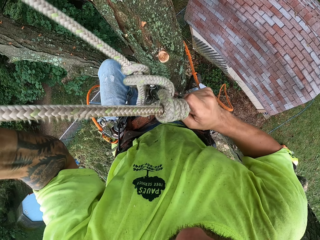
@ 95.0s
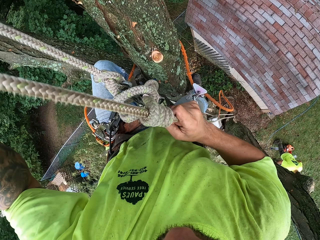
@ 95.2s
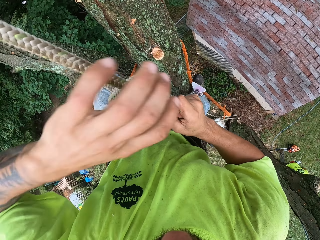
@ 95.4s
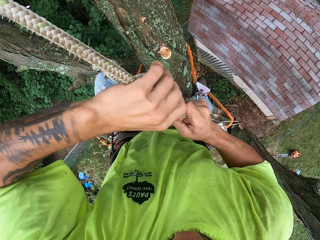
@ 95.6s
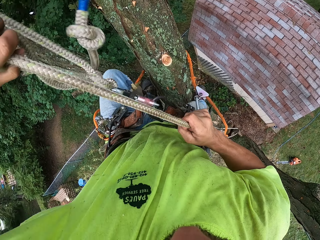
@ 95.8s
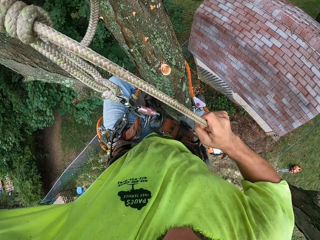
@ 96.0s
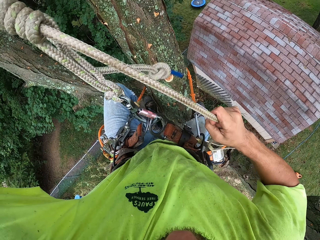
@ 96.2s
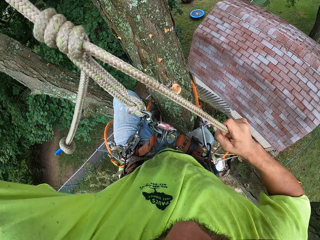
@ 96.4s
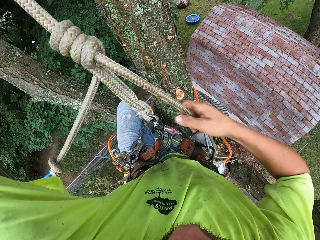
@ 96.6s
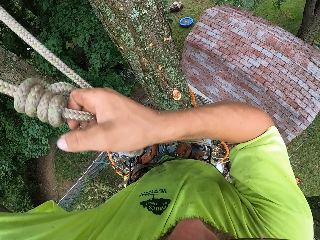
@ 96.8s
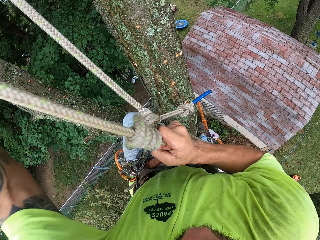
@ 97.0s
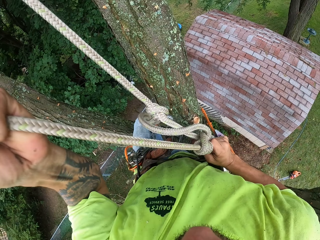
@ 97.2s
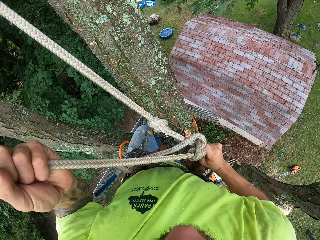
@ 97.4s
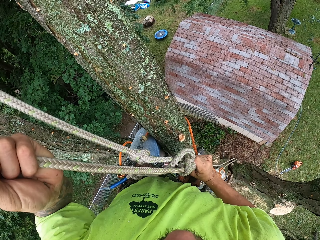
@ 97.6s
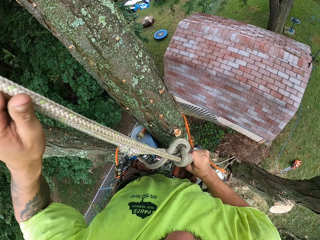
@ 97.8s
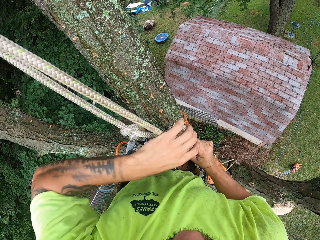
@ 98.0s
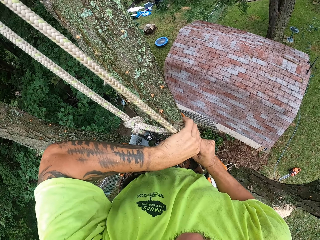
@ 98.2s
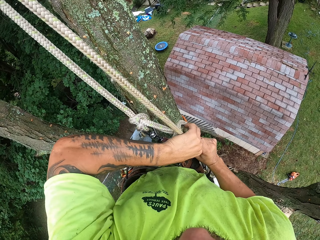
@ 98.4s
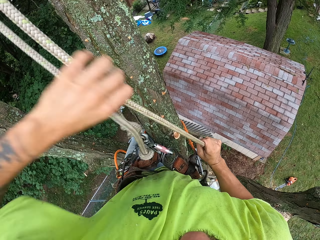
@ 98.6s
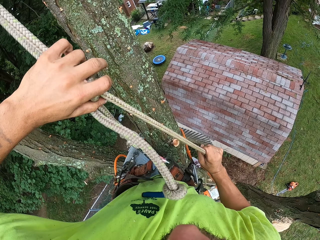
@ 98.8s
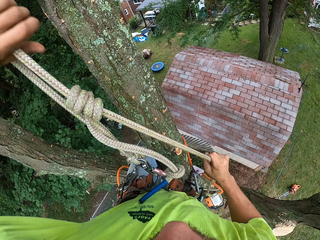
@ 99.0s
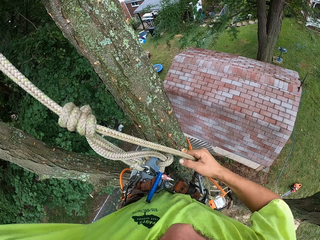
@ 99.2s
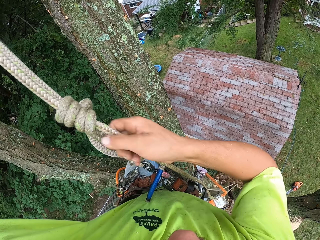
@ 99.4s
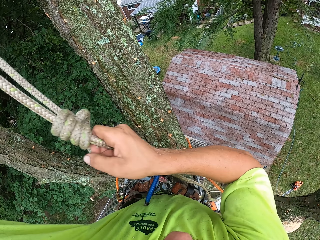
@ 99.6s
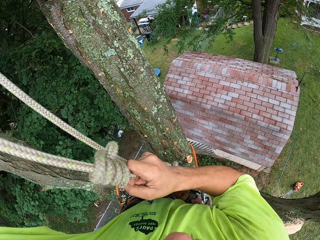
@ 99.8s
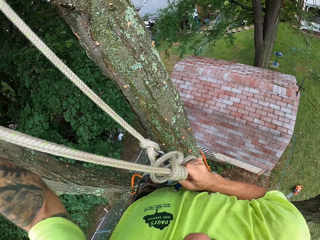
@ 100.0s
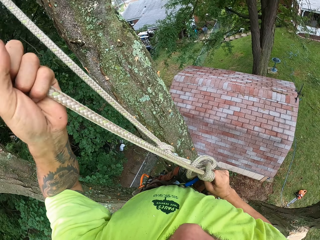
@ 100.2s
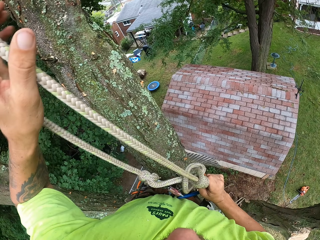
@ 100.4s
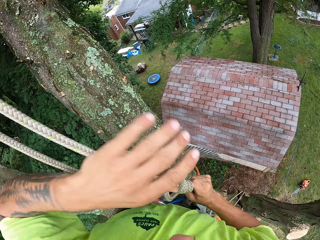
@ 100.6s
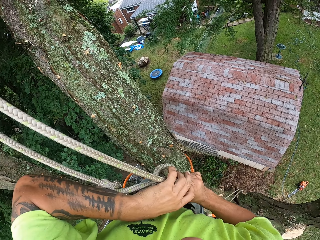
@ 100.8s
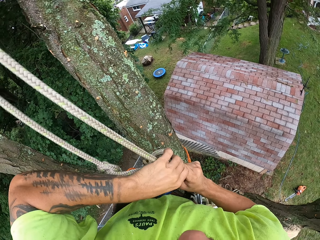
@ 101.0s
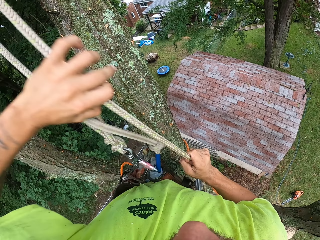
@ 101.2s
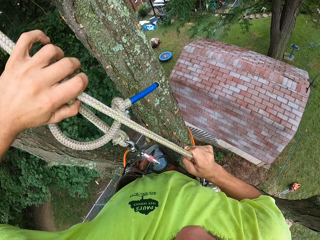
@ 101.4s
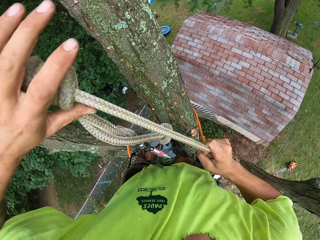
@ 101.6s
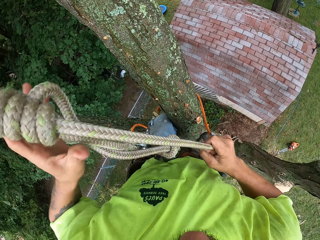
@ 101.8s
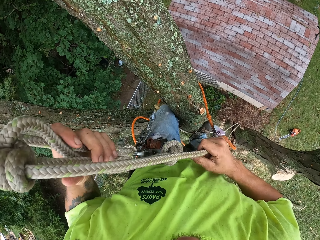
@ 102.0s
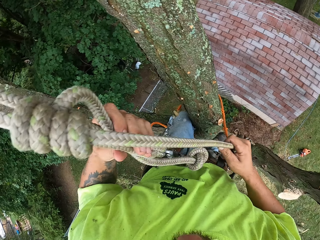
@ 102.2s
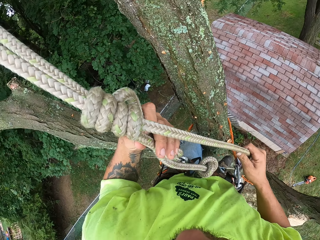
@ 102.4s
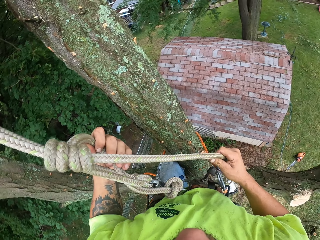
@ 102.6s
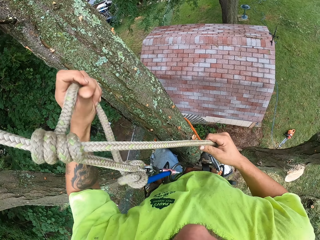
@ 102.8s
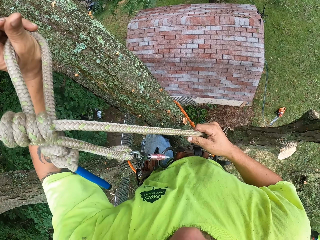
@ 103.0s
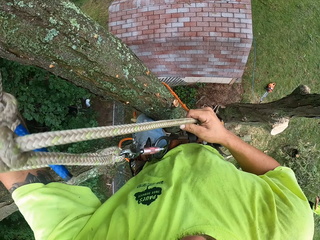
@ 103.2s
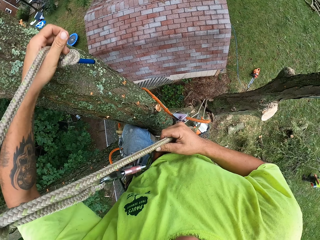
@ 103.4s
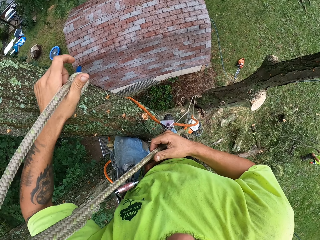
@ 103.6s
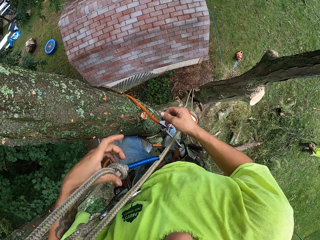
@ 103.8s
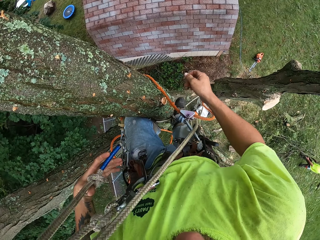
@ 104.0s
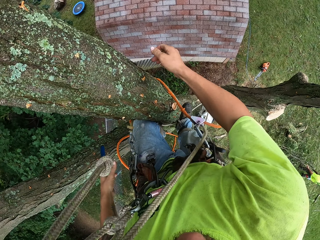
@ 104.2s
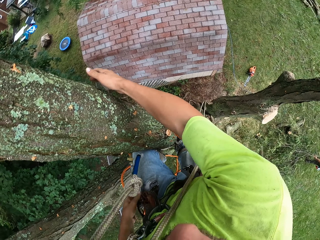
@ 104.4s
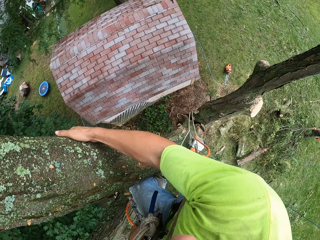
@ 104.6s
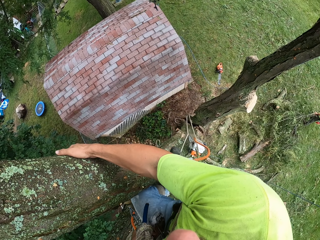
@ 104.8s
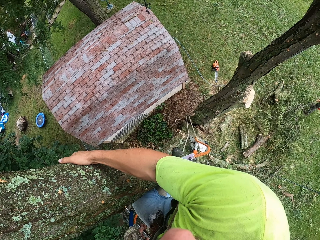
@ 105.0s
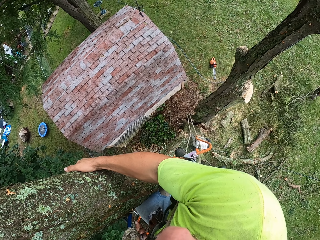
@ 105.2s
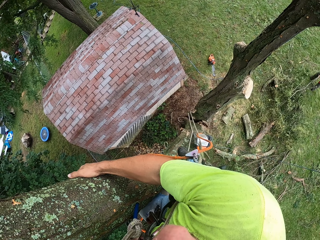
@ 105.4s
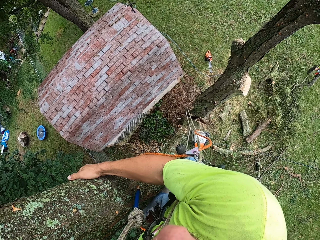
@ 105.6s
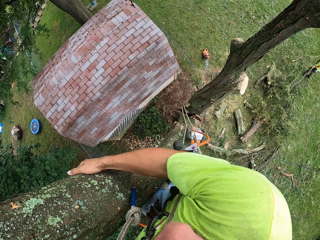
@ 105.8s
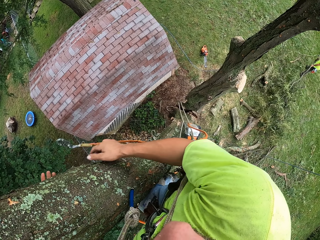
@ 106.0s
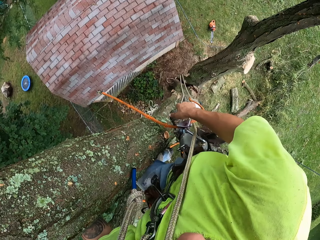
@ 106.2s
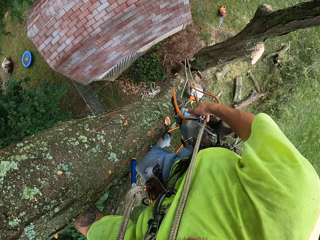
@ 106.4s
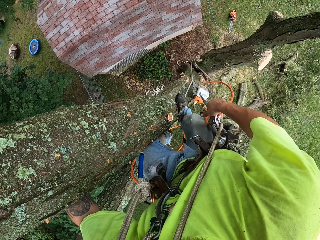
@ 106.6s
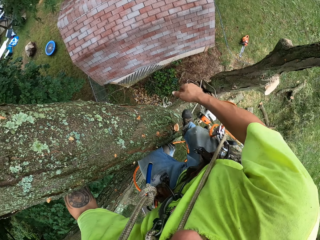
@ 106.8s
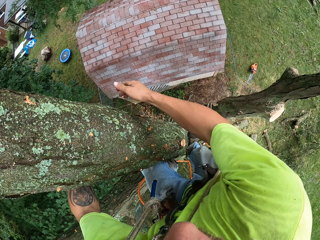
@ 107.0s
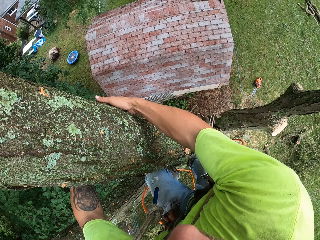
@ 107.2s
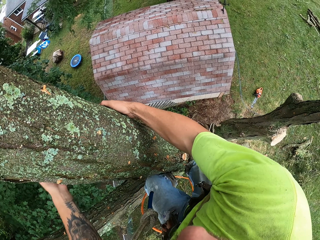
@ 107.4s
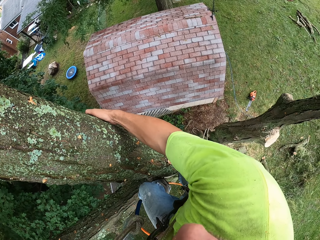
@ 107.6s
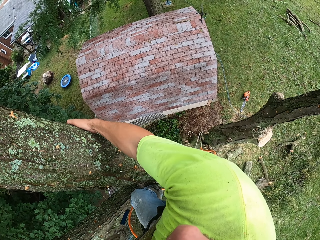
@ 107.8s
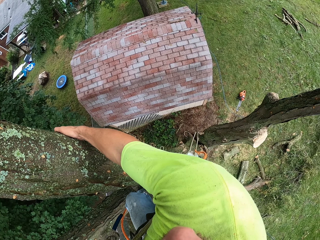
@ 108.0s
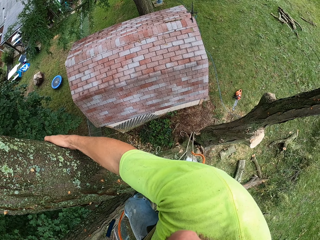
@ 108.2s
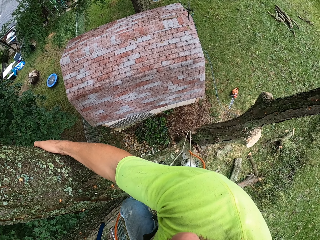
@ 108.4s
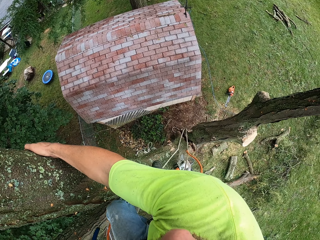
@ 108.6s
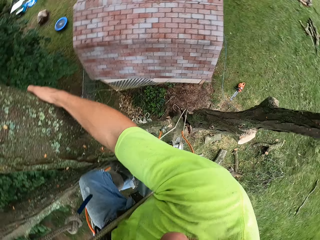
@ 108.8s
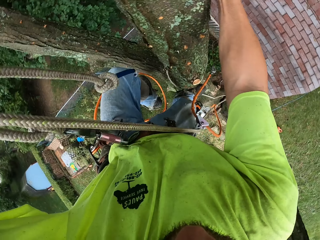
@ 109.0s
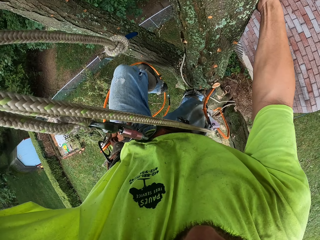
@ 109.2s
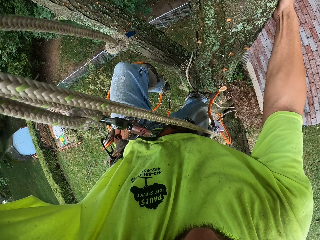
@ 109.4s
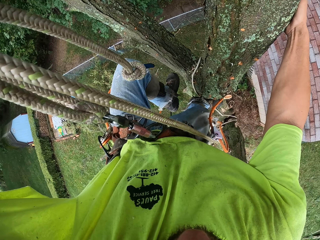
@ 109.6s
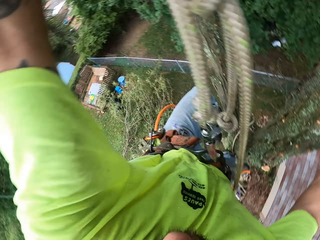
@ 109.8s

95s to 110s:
The camera wearer unhooks the tree climbing rope around the tree with his left hand. He holds the tree with his right hand. He adjusts his position on the tree.

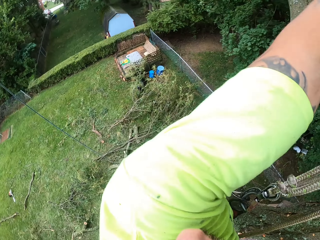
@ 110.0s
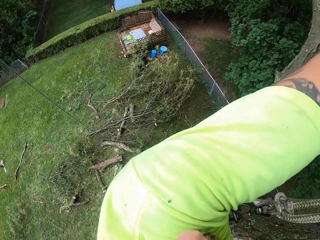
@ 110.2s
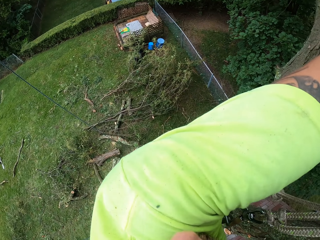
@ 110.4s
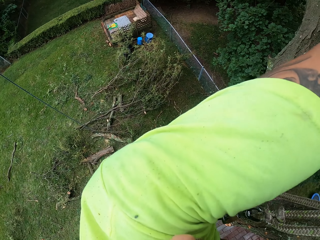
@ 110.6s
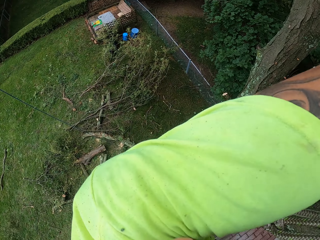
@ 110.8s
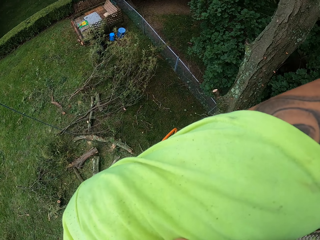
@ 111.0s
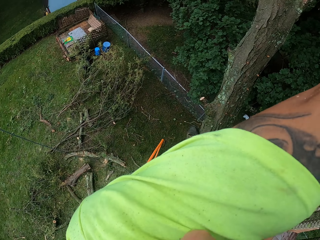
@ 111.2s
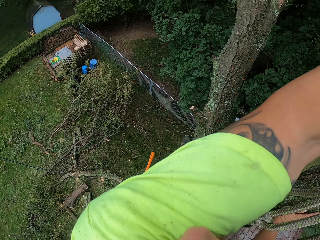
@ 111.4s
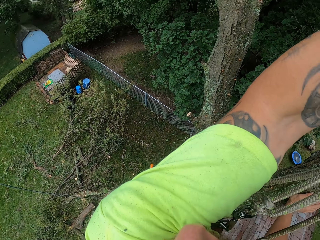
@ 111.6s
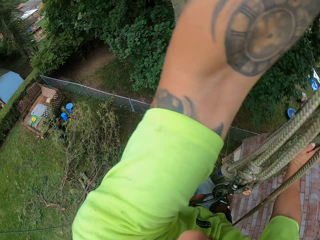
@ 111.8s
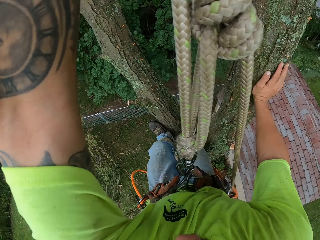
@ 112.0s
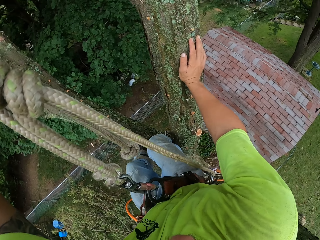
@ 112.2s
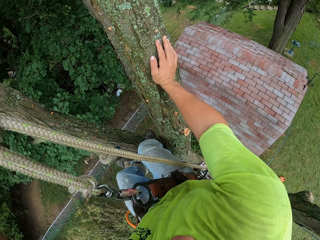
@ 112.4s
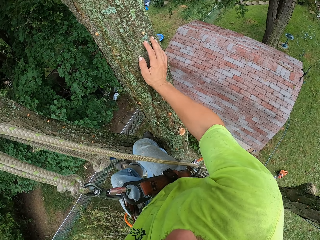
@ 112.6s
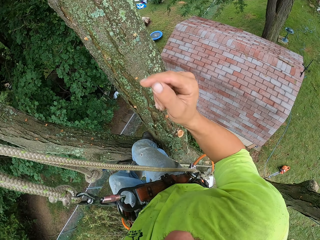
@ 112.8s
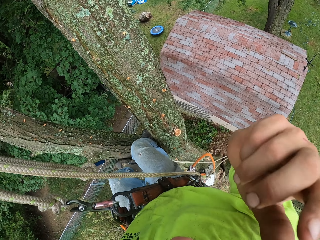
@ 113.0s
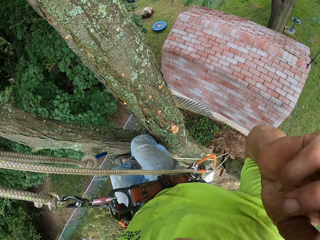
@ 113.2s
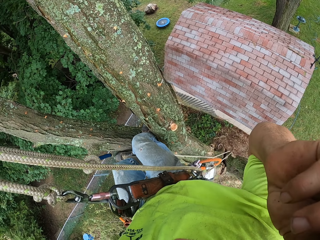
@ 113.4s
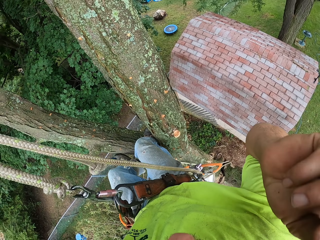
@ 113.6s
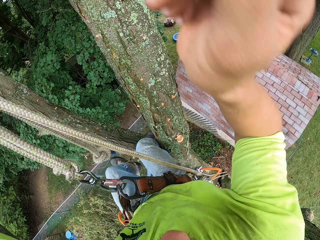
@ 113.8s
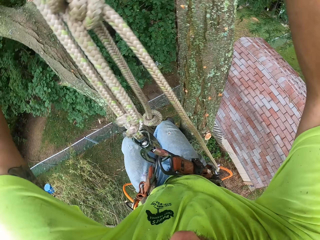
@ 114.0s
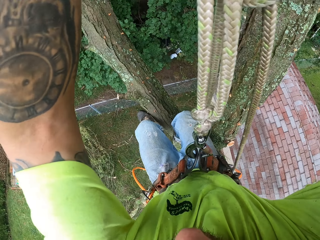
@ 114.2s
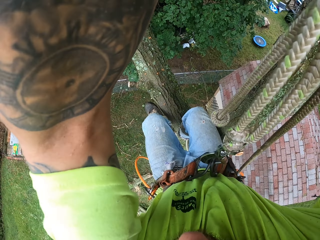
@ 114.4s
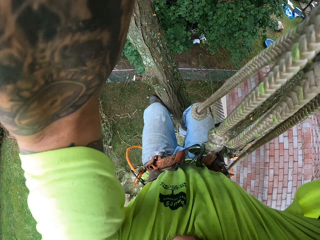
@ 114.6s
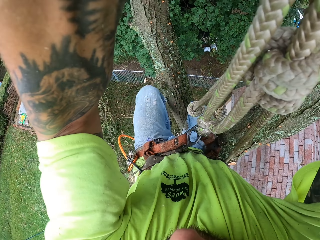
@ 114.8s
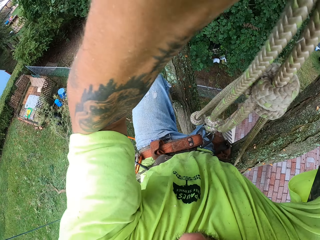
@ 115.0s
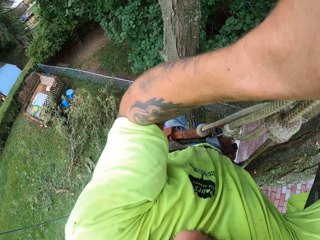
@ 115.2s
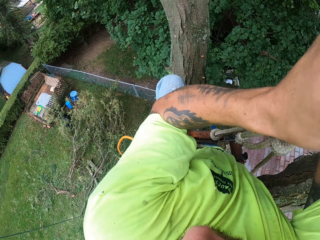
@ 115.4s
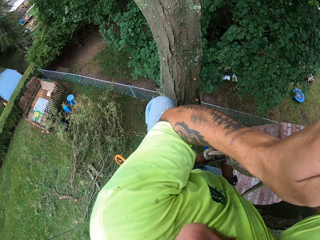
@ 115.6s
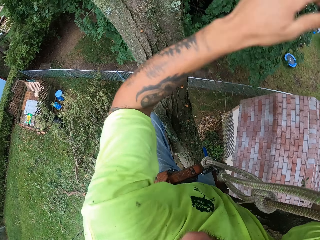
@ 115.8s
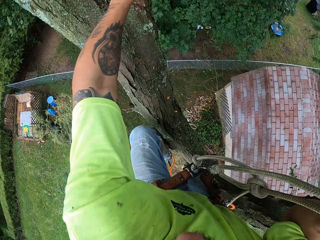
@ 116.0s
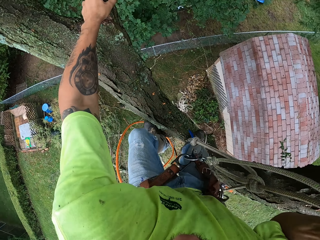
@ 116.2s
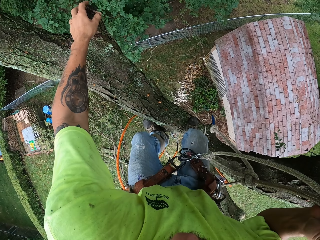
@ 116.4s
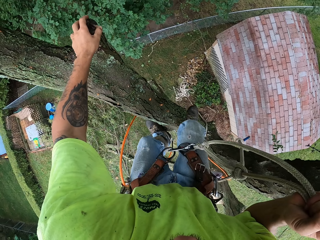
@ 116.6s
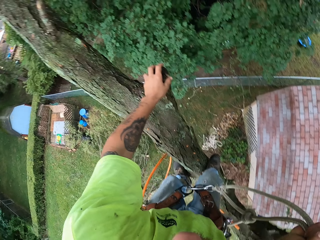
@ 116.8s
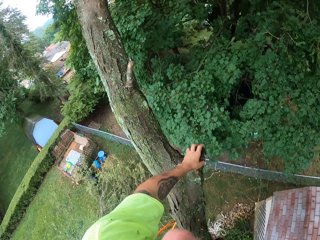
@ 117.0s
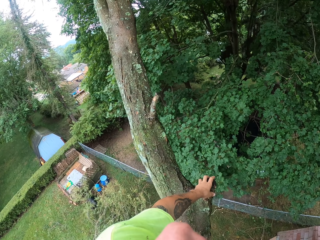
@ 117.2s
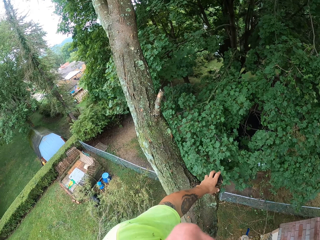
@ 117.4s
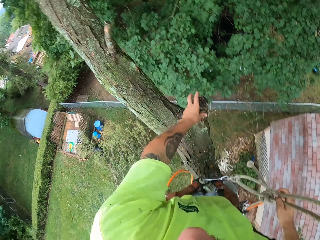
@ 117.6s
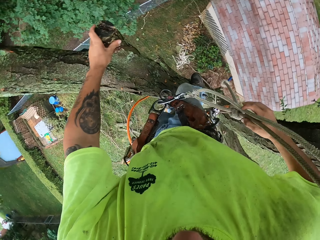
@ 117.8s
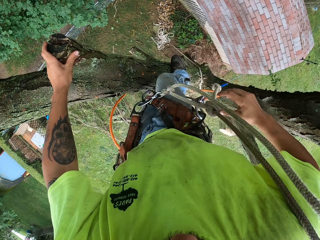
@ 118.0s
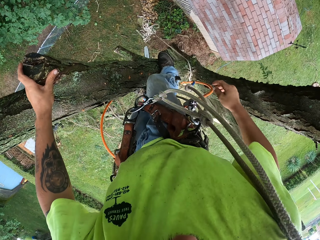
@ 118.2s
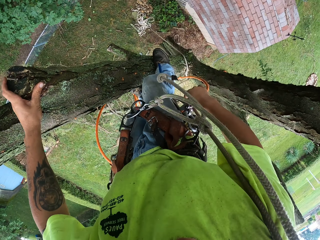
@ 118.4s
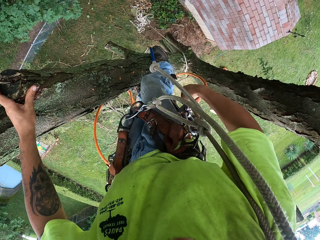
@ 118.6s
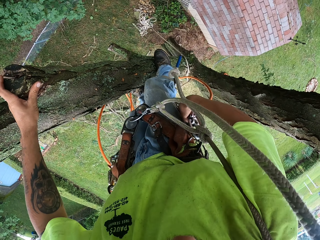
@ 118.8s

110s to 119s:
The camera wearer touches his face with his right hand. He lifts the camera. He climbs up the tree with the rope in his right hand. He looks around.
